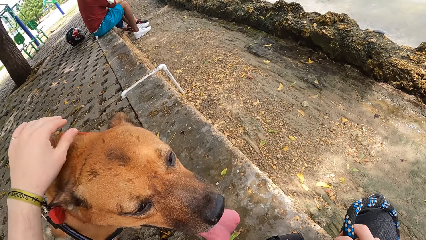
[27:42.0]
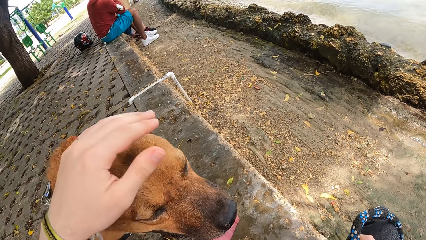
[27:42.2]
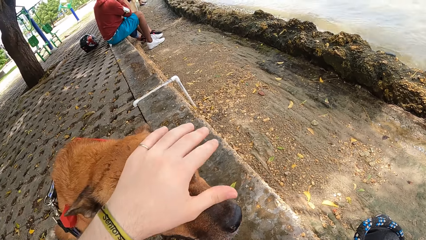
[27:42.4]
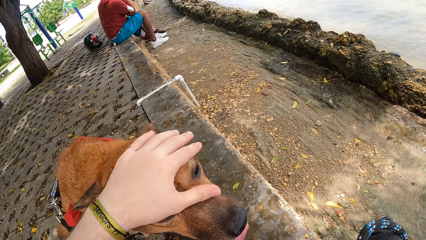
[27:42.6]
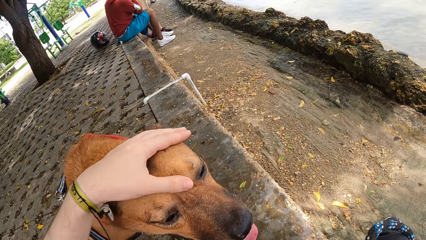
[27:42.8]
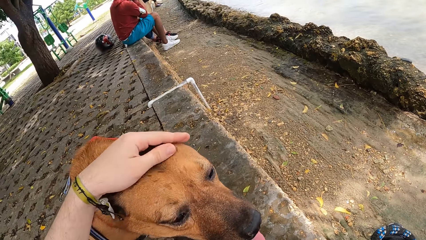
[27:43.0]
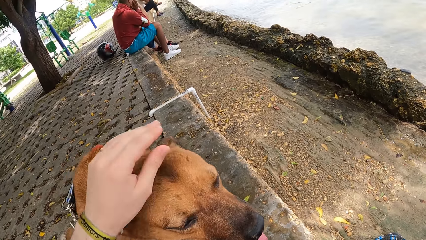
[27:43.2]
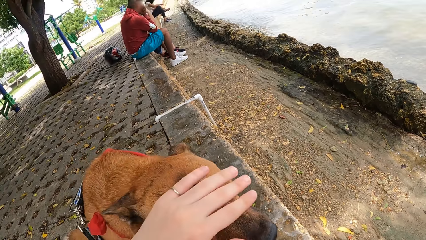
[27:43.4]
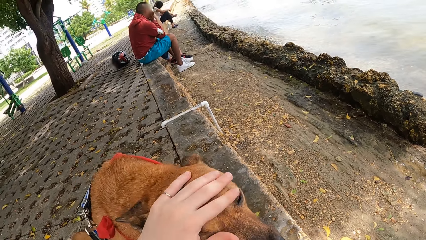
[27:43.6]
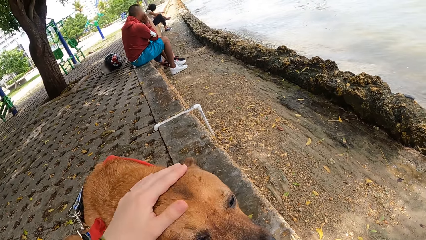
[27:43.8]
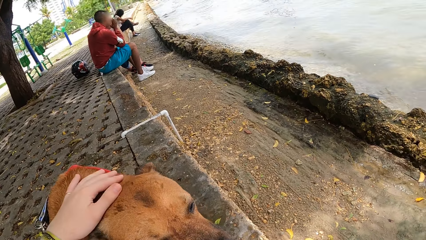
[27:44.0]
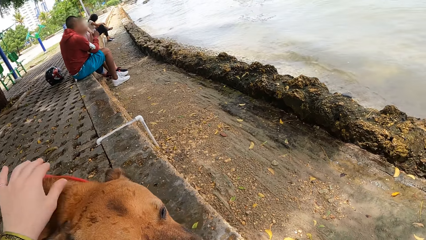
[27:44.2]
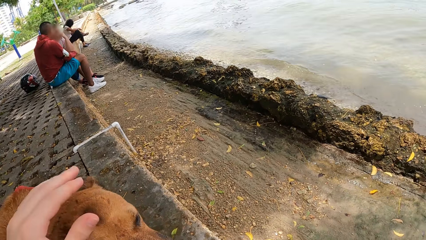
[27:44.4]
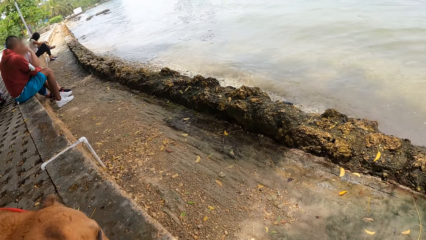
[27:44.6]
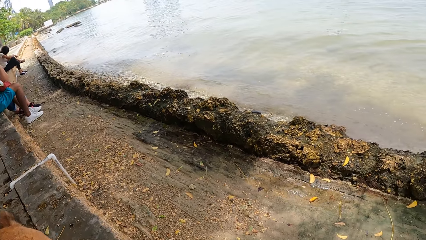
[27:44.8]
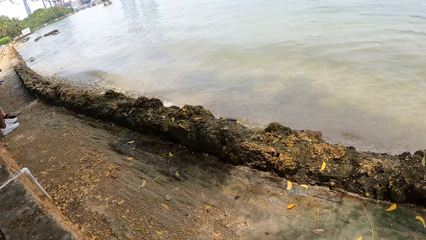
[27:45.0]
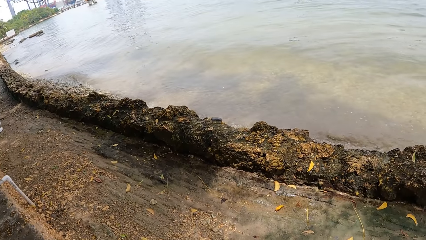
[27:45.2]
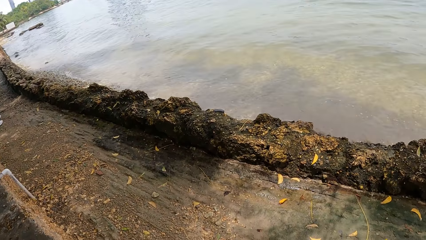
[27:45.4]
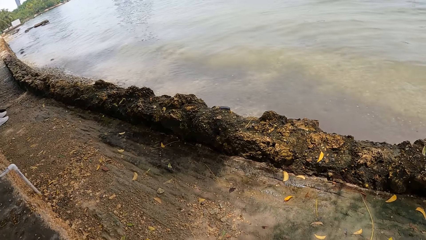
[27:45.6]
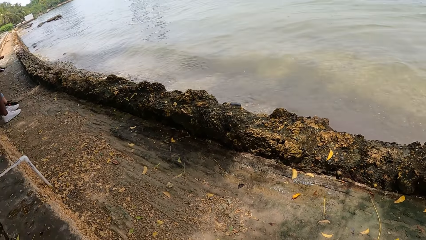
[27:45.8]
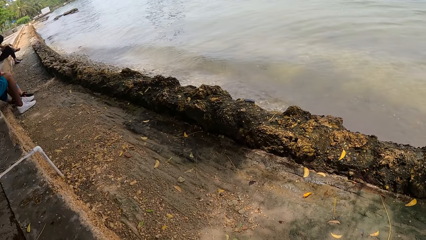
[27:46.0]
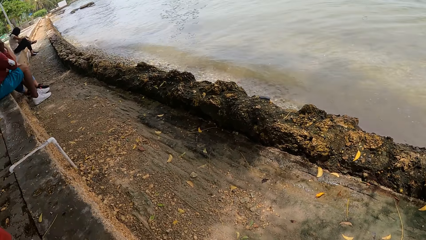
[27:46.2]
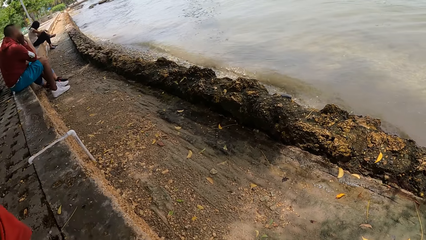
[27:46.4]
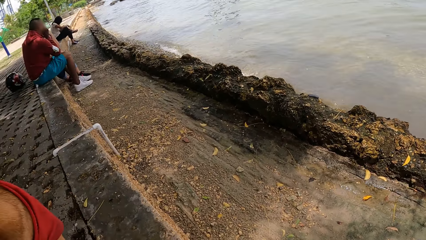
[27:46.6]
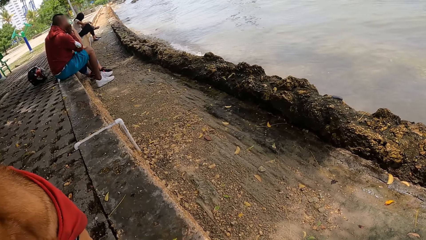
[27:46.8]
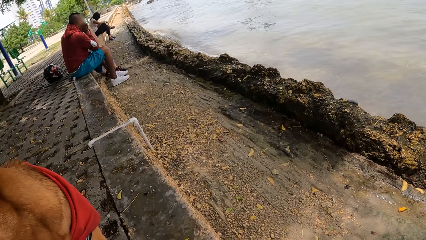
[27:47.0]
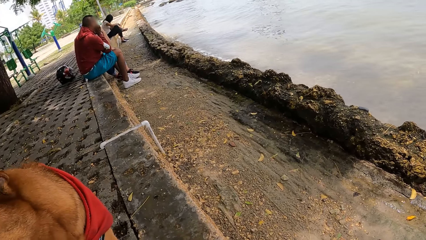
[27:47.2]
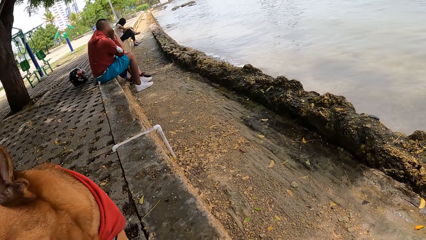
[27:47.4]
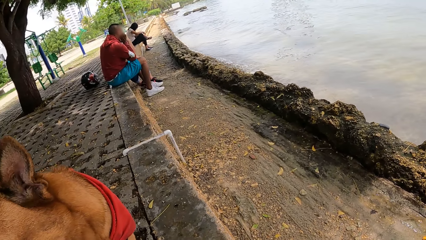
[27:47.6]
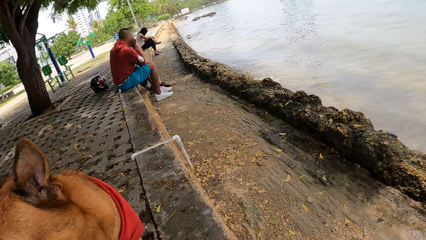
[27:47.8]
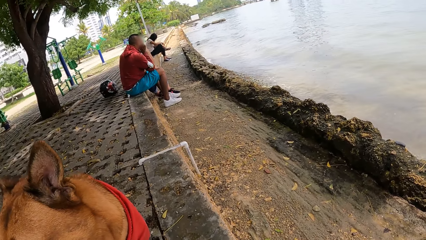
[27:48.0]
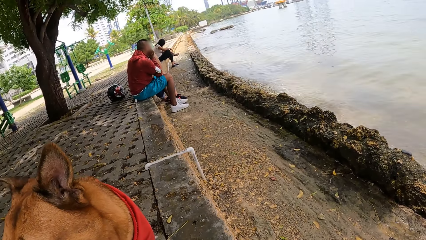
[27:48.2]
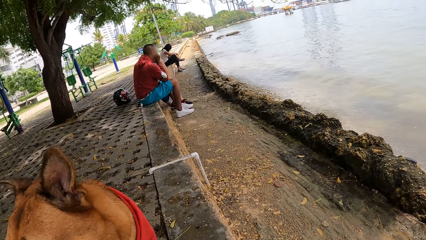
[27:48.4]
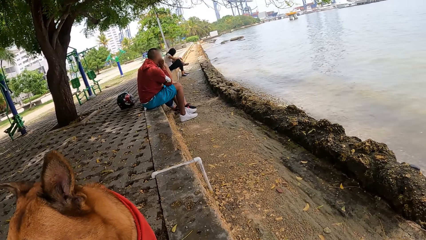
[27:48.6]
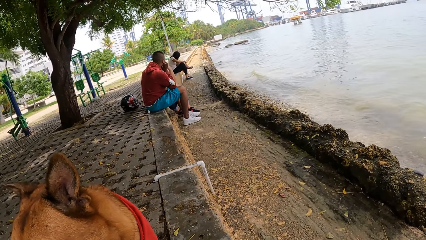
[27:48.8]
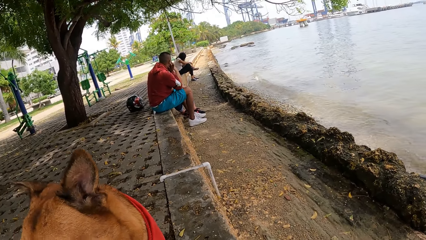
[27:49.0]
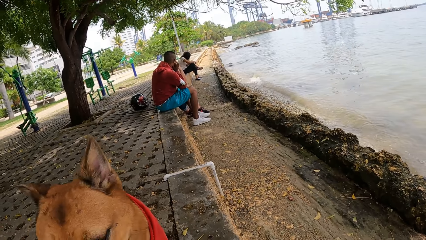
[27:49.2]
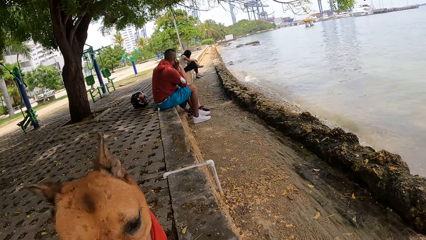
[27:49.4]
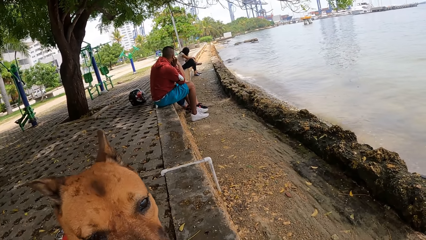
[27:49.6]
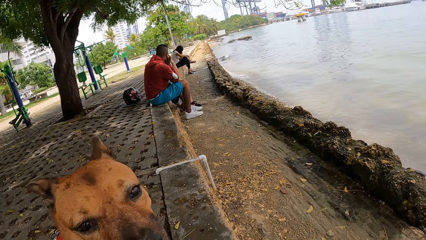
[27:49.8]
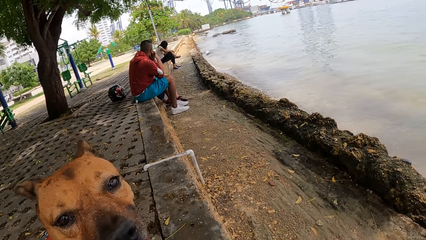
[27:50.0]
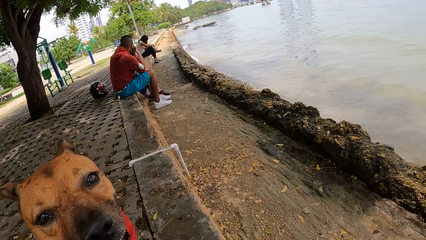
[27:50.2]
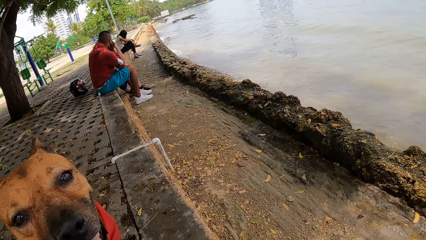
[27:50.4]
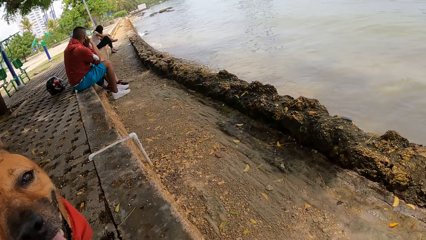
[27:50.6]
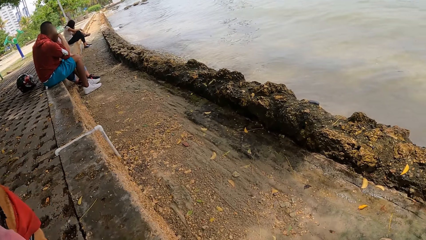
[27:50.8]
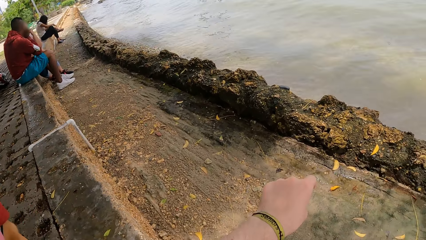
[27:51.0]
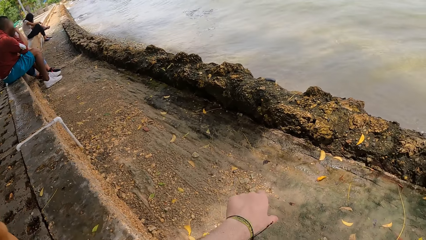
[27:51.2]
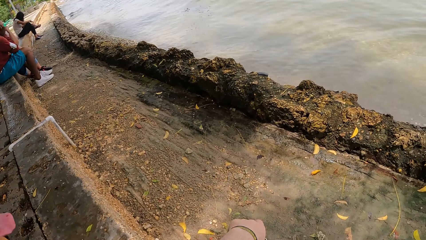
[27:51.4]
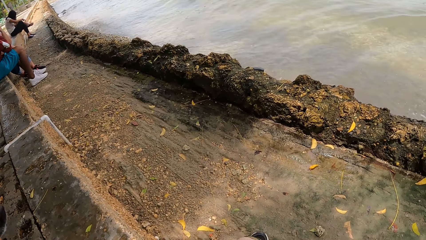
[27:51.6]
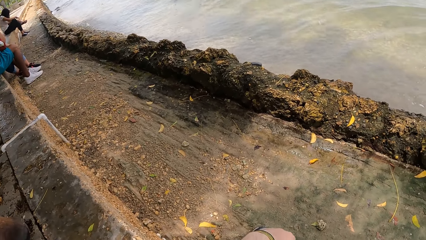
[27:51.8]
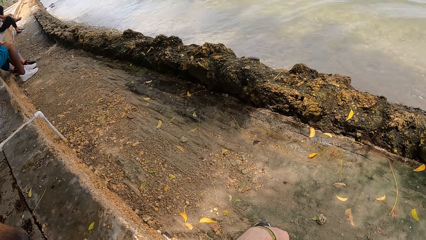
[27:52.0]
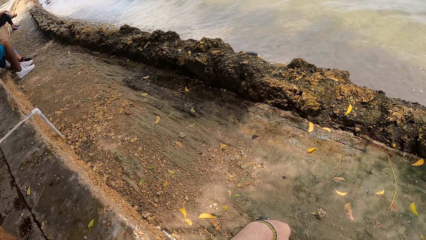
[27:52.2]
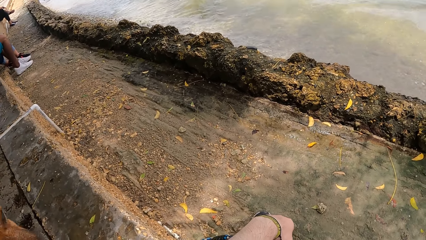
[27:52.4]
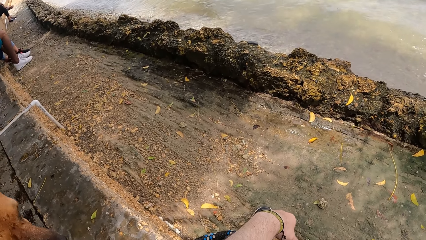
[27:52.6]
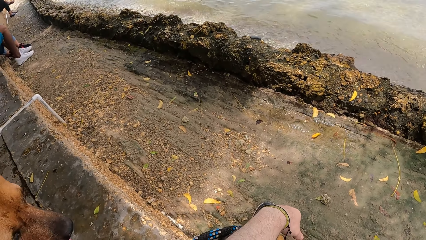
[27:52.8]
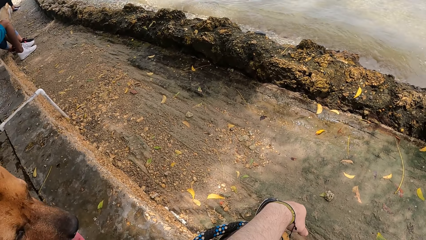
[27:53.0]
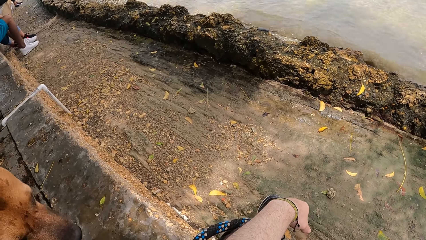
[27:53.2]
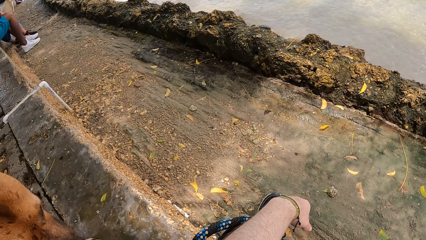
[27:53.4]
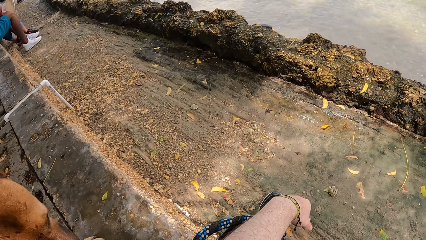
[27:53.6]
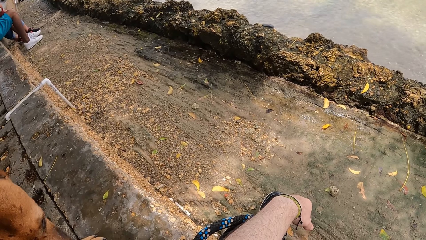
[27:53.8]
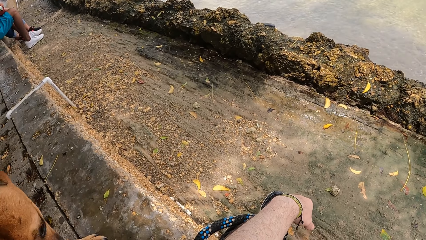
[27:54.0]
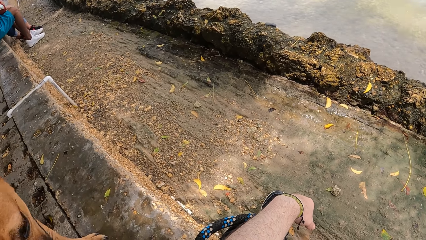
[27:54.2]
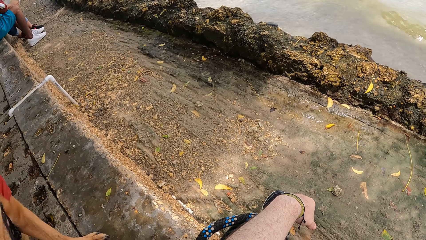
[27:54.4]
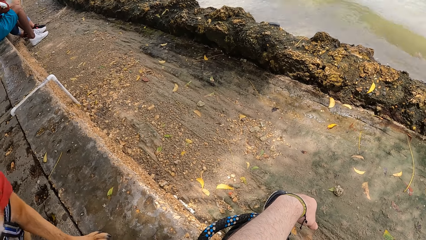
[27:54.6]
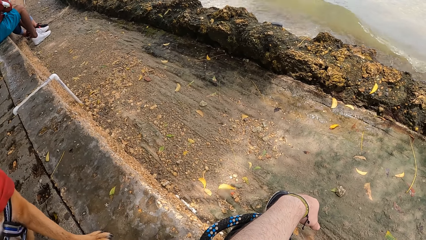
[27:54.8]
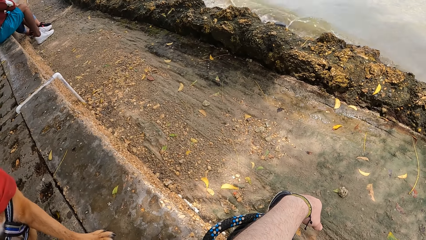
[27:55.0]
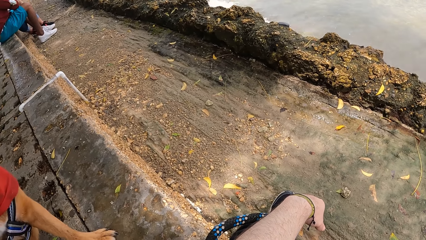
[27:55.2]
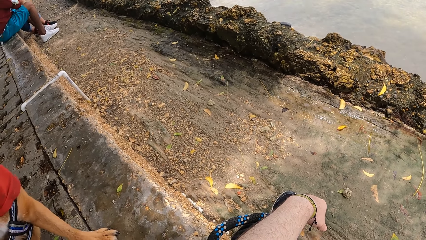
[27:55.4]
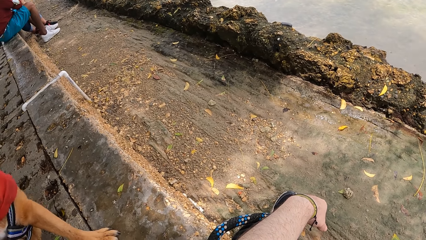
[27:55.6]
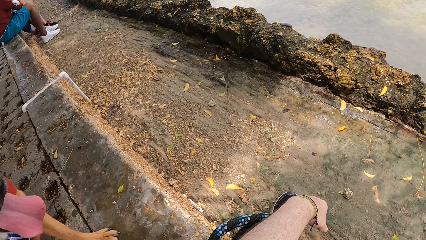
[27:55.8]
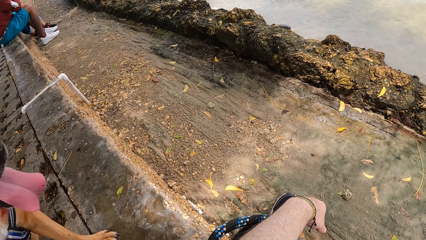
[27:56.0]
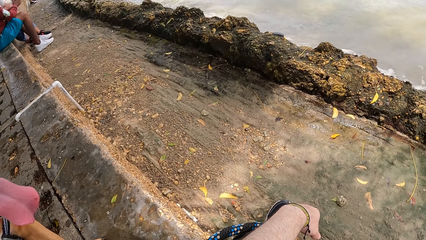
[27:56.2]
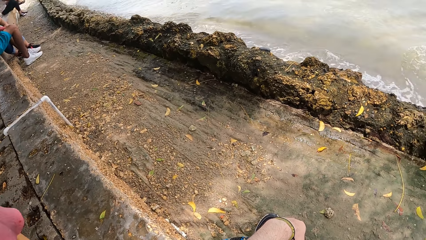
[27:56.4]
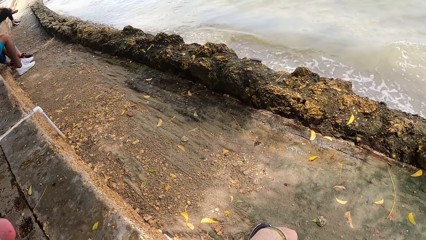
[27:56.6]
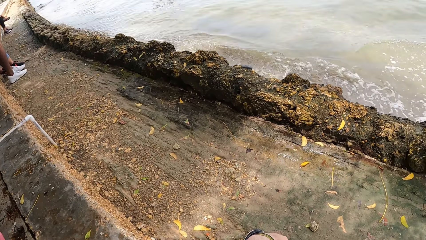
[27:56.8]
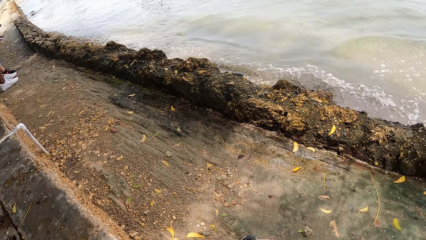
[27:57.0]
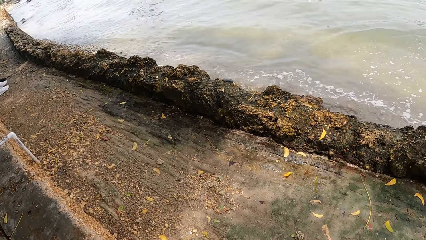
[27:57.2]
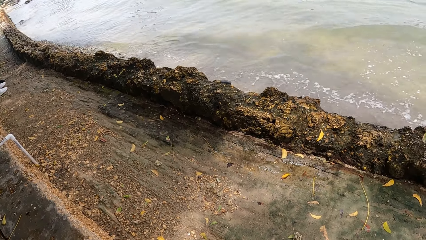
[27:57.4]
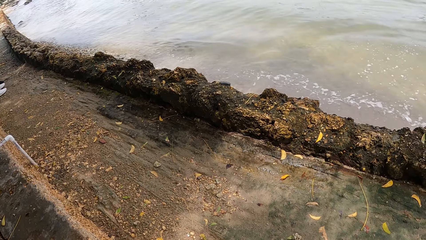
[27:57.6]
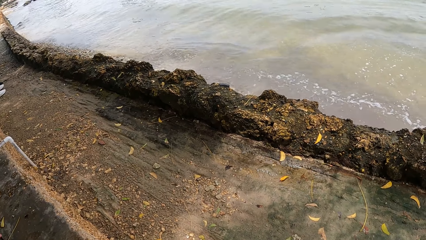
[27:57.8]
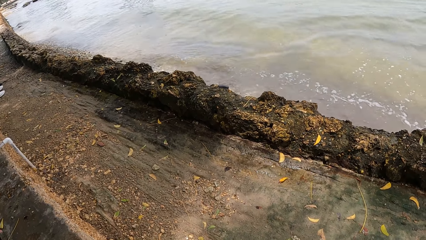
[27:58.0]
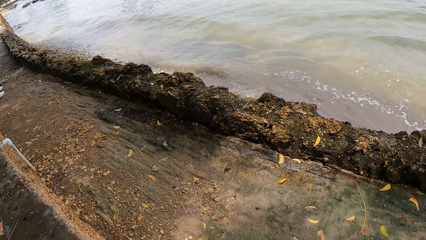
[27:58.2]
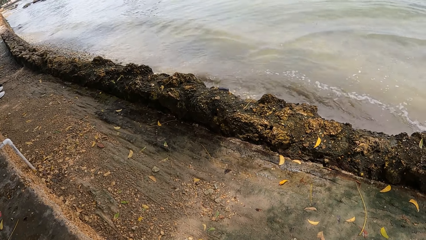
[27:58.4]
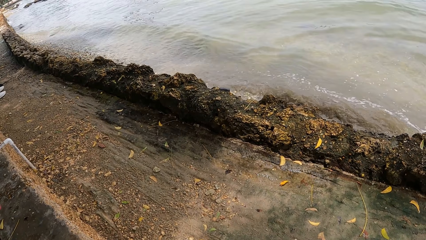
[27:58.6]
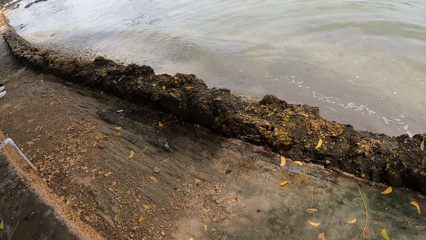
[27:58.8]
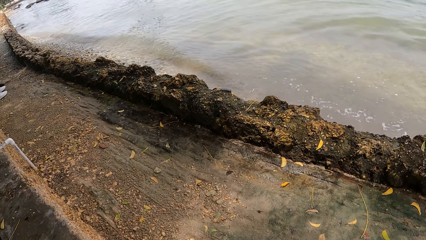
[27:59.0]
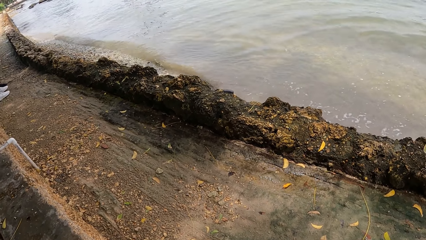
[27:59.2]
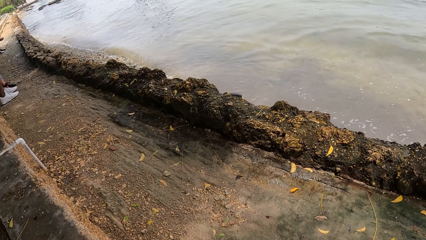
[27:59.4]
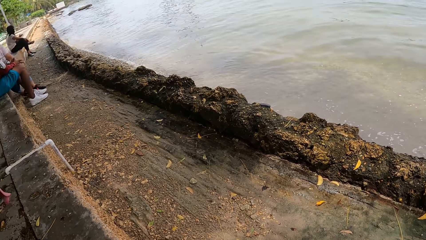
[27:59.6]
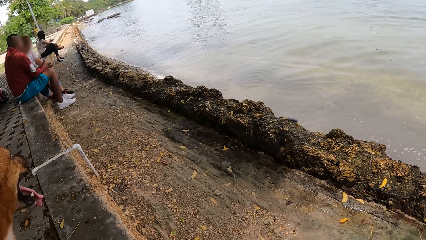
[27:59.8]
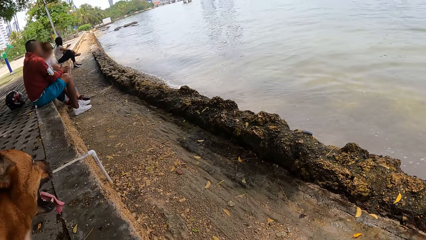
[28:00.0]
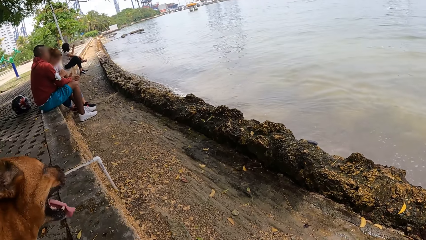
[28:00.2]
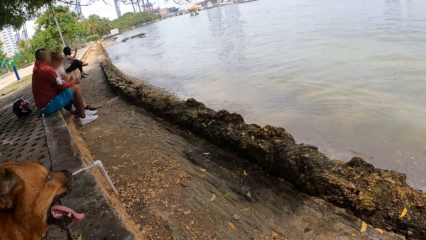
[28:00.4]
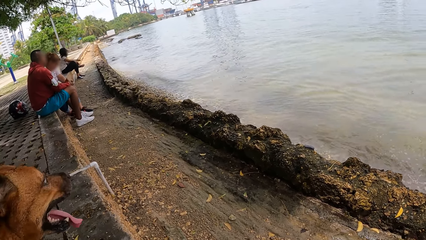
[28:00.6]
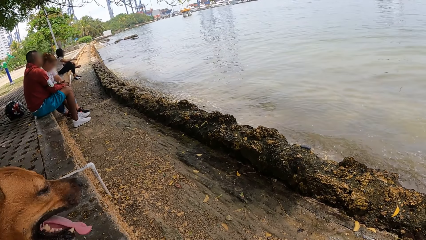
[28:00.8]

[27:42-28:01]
The camera wearer looks around.
